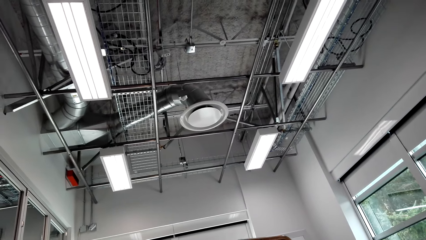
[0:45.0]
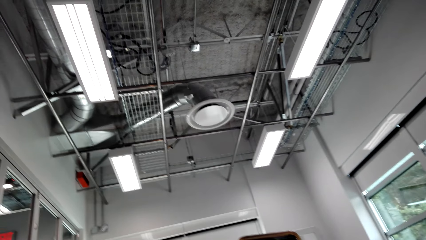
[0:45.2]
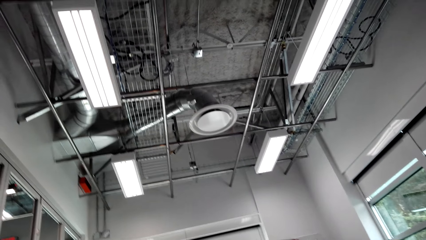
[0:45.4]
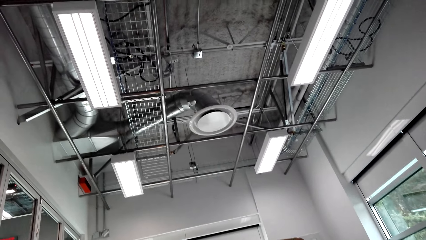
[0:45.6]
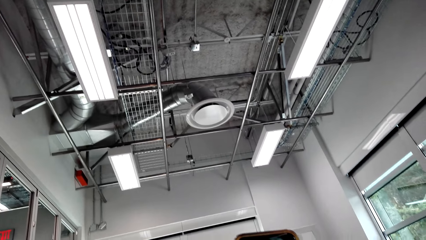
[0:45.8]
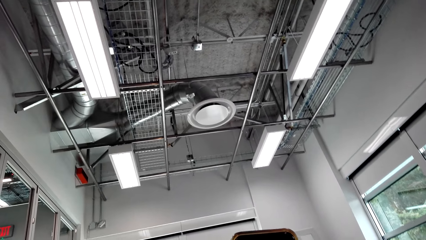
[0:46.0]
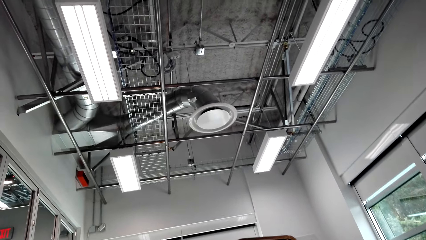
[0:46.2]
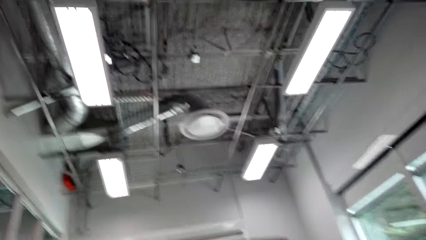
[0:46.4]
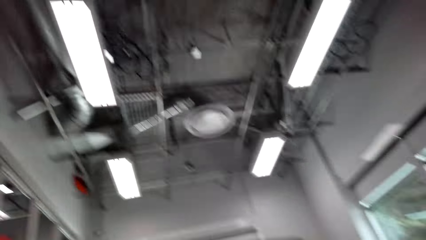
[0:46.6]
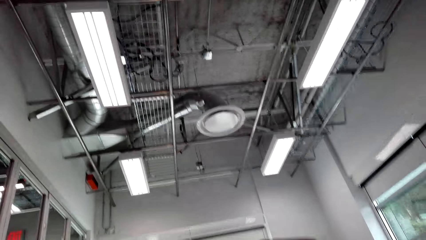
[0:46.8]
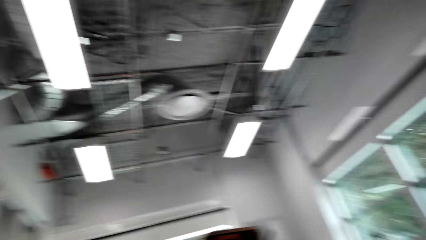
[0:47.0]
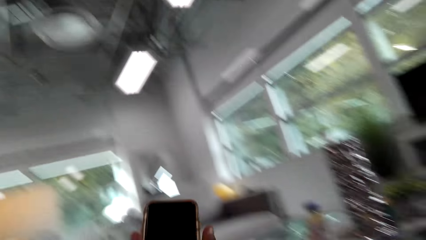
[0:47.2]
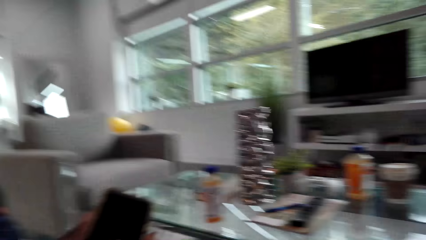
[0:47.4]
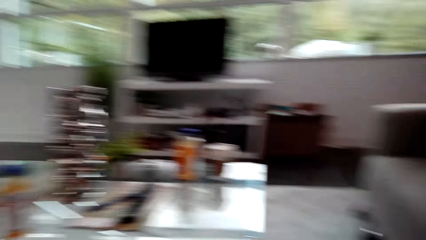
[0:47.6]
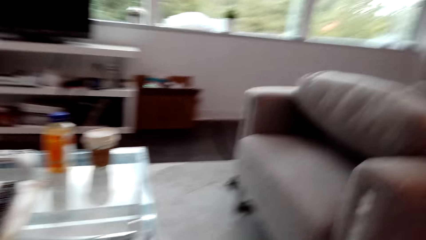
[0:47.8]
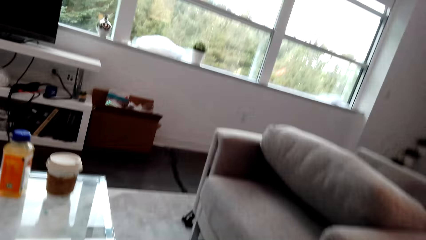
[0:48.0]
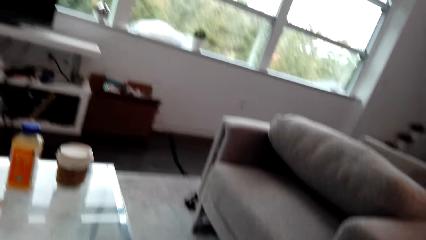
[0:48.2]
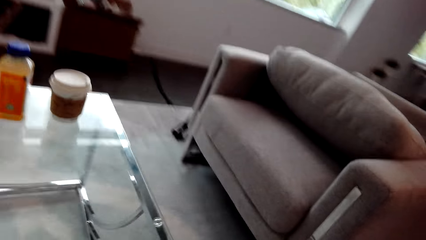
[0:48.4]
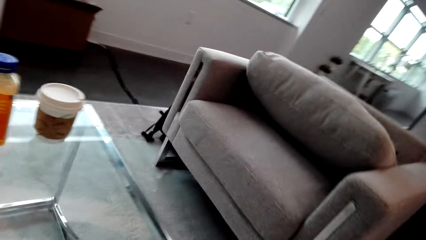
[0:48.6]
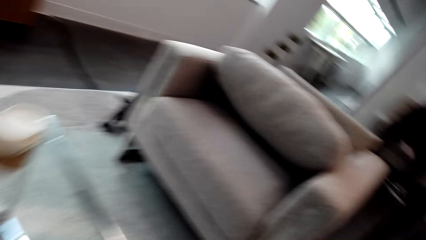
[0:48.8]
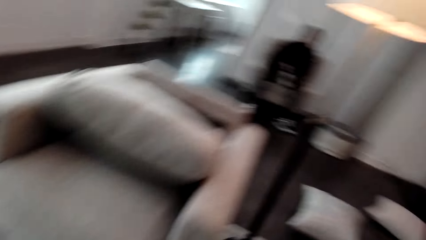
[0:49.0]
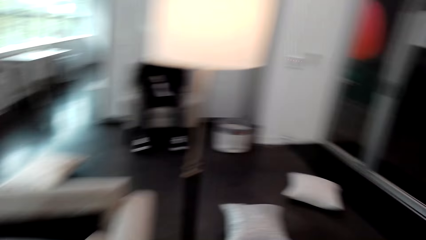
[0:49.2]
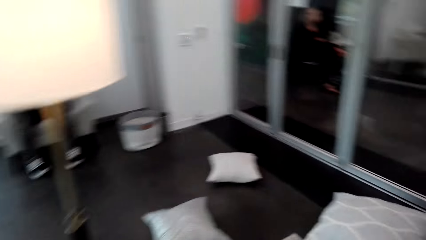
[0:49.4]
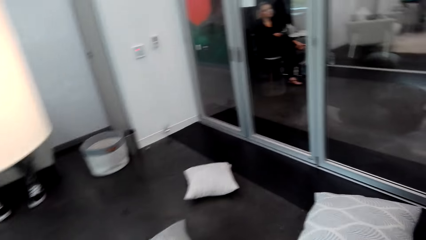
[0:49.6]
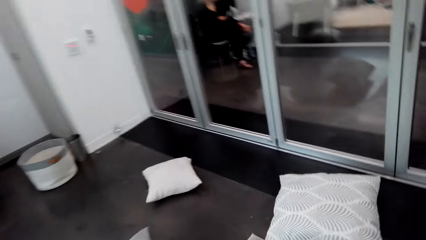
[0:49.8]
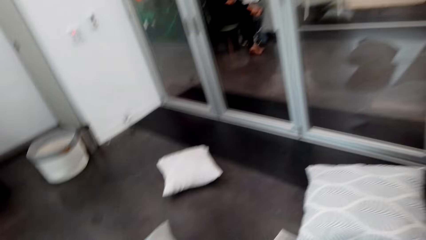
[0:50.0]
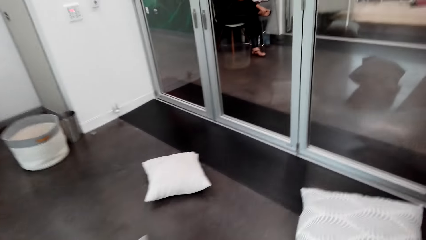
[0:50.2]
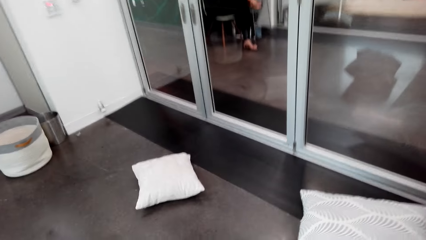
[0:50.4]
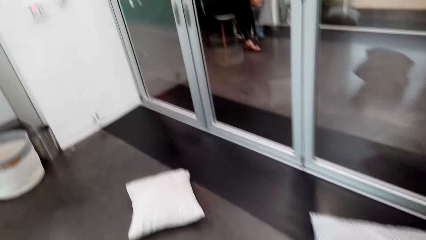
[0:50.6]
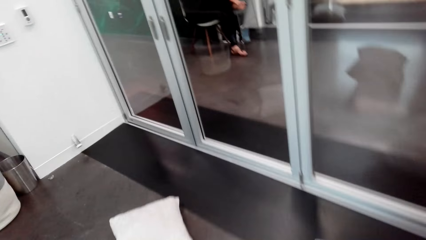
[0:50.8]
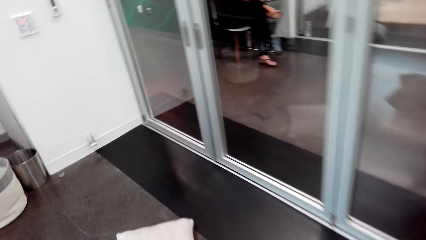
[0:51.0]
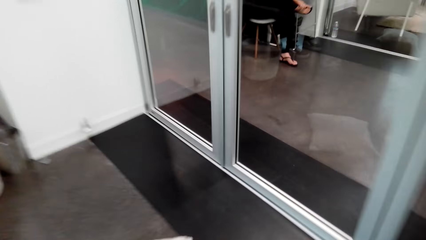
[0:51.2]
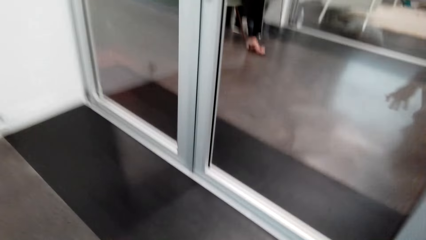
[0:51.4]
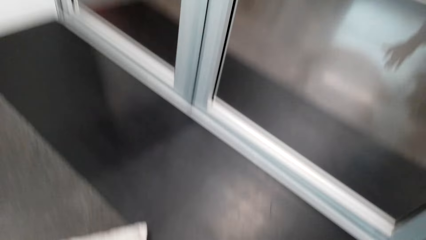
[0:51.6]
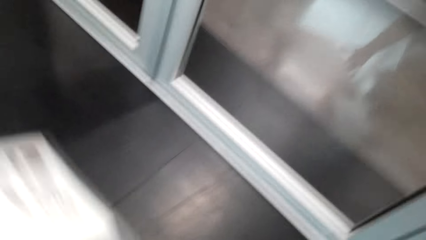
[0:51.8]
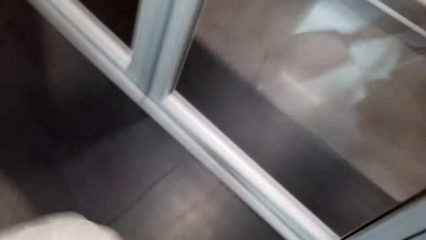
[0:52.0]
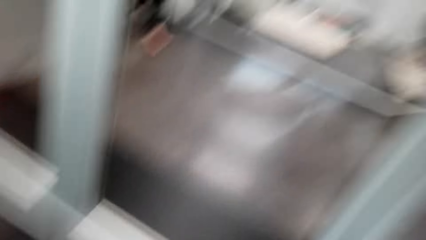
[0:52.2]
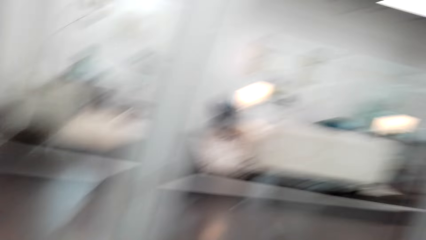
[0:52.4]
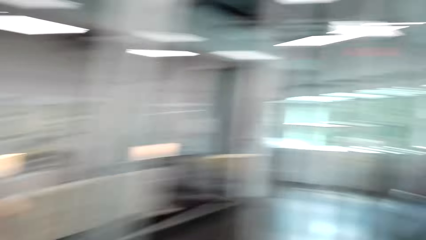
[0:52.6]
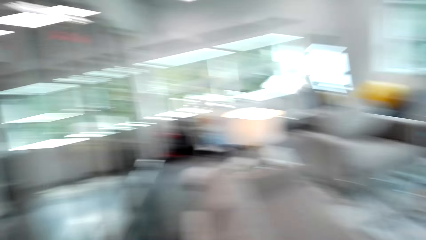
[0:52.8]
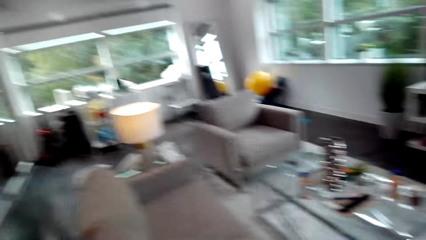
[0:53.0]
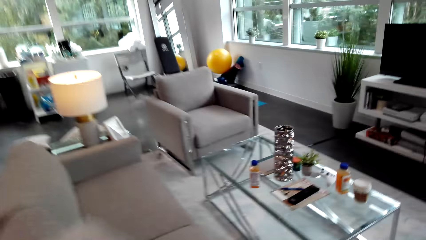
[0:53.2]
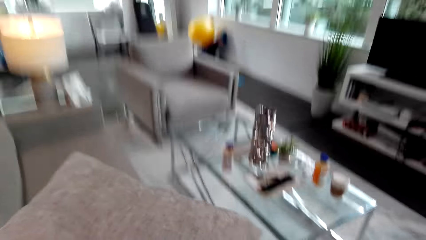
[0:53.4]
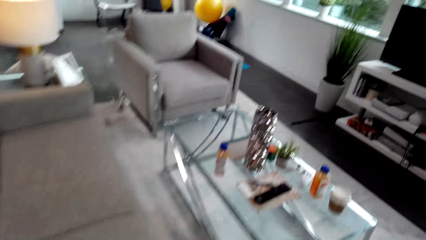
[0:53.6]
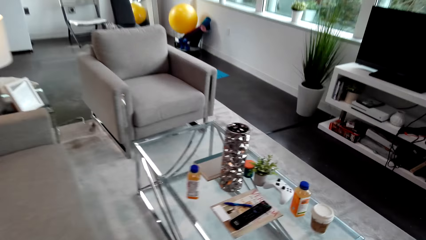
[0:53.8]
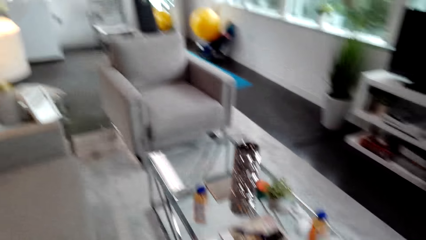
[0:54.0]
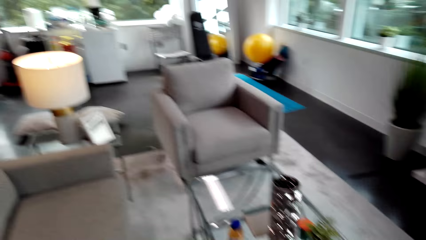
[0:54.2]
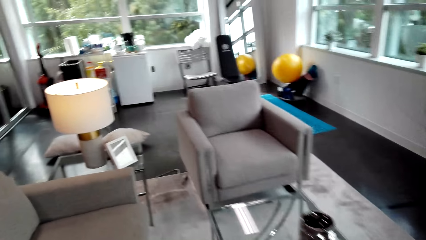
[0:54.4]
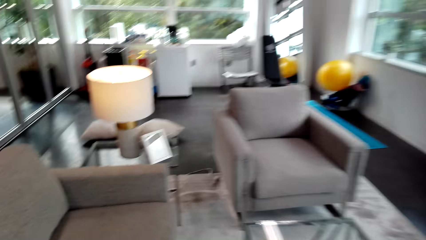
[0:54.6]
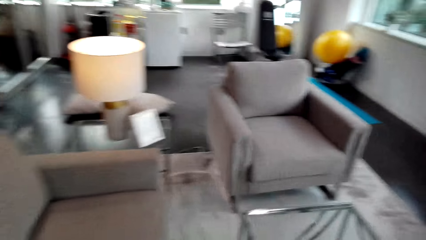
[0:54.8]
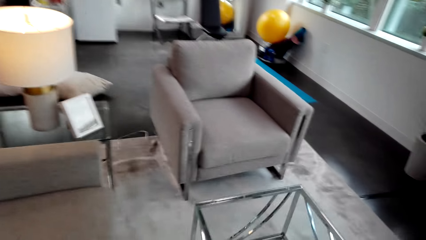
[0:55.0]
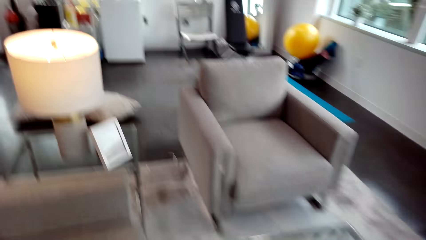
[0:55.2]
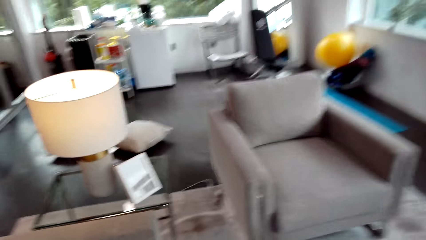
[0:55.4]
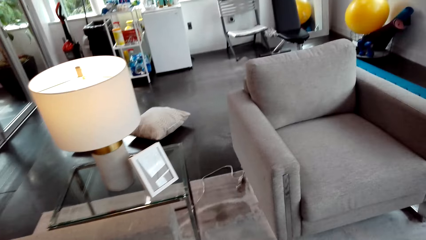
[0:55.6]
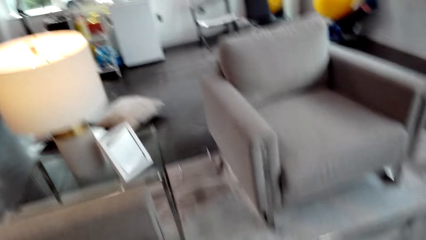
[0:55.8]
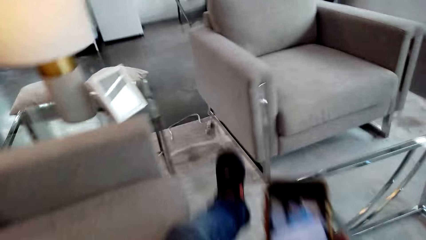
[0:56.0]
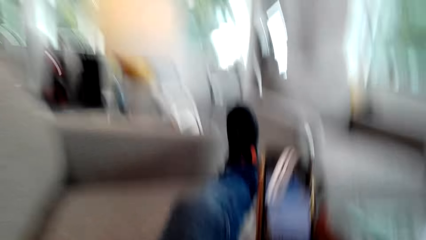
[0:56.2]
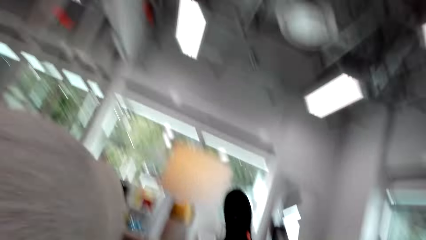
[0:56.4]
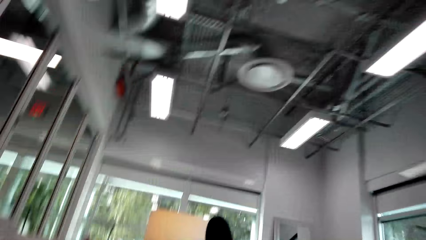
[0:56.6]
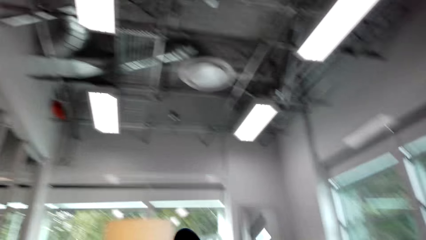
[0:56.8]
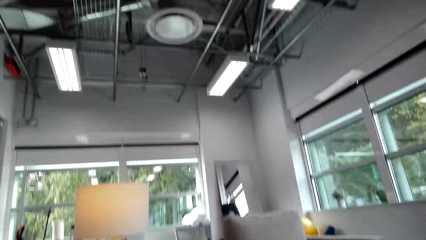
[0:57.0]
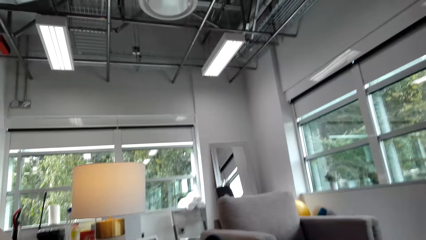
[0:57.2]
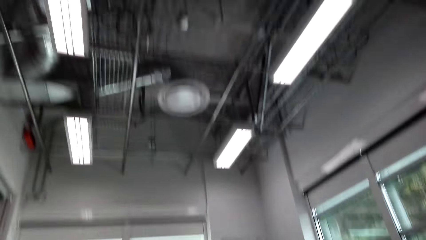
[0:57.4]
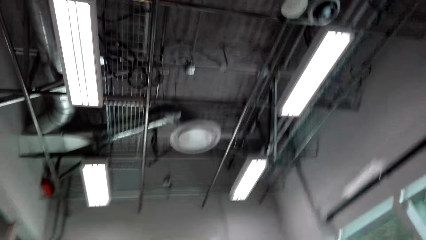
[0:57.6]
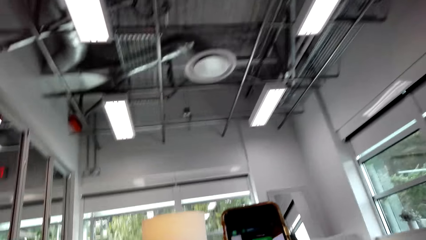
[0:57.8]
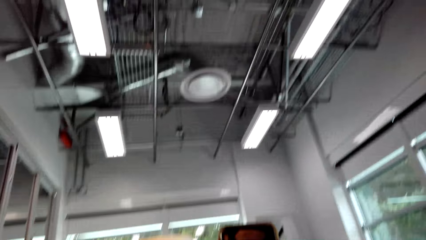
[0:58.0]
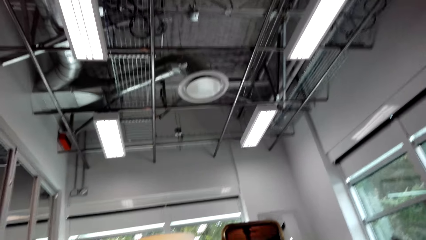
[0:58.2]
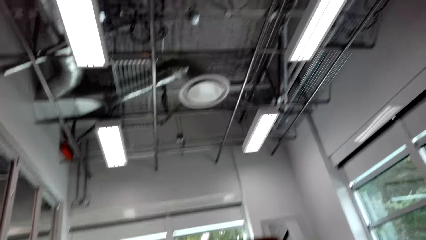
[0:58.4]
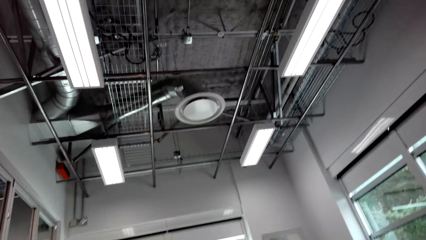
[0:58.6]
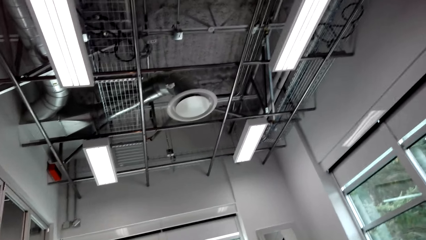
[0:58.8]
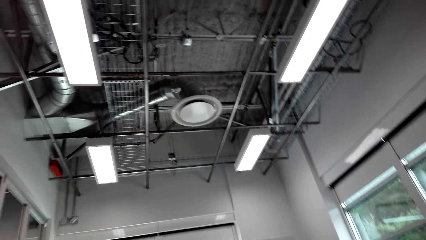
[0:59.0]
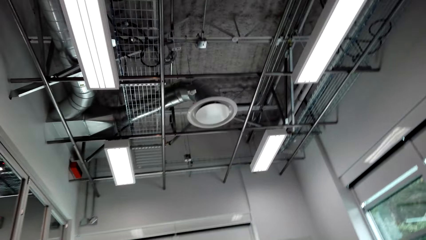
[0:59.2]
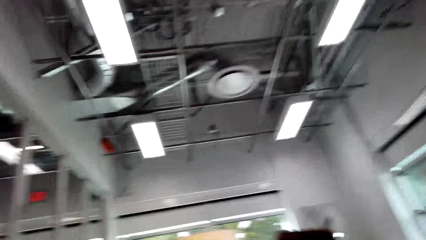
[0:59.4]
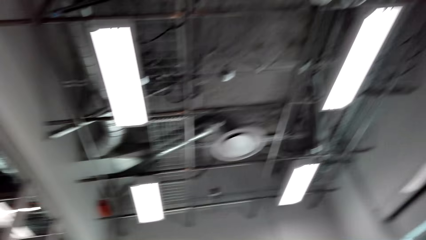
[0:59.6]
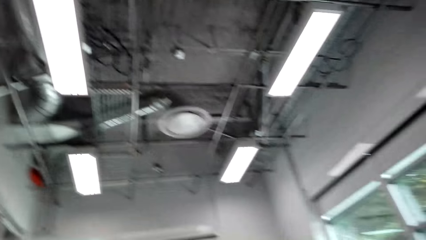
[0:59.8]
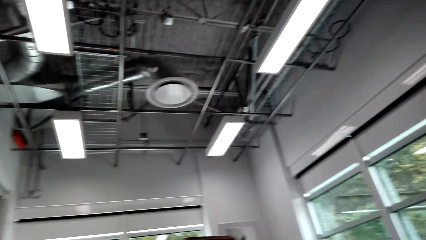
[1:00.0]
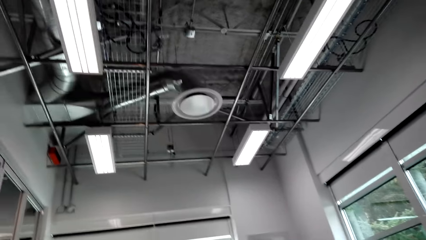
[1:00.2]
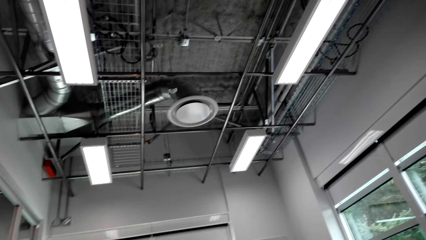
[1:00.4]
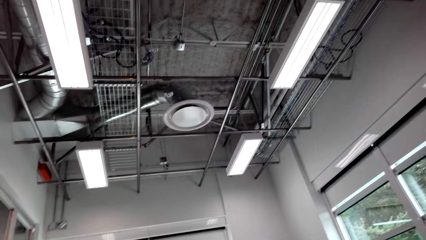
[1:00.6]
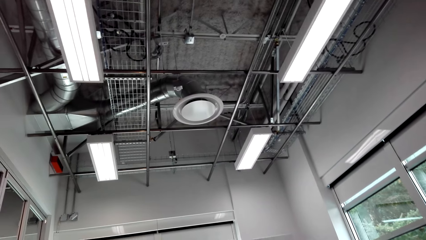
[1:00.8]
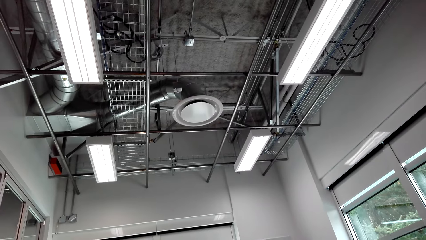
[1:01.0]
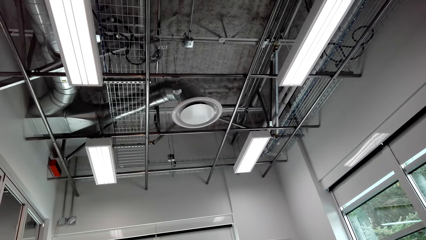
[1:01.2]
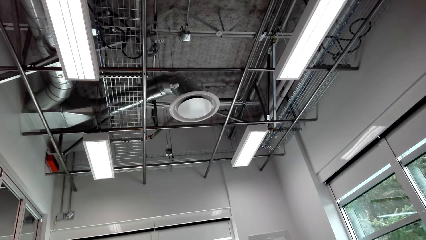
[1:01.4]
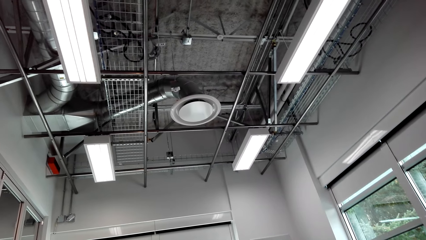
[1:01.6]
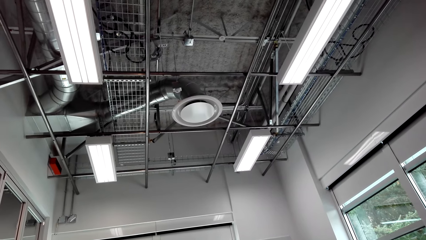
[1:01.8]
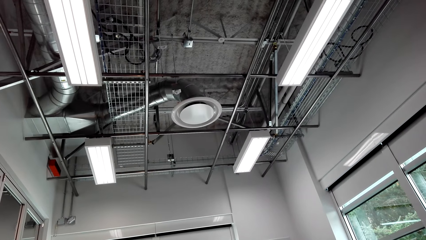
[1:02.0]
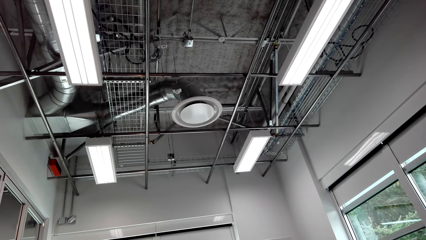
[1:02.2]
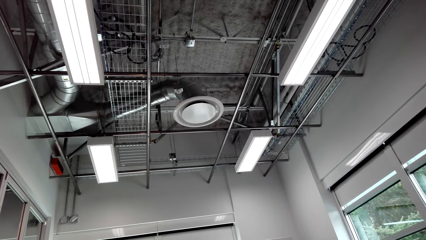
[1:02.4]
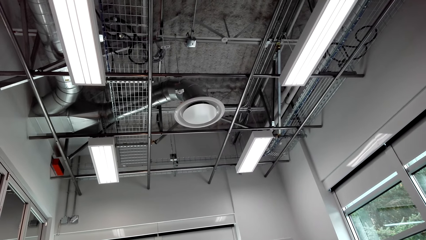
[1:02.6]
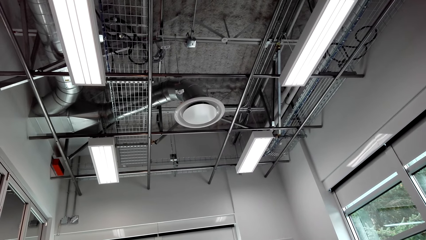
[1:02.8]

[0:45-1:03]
The camera wearer walks around the room. They pick up a pillow and walk around the room. They operate a phone.
